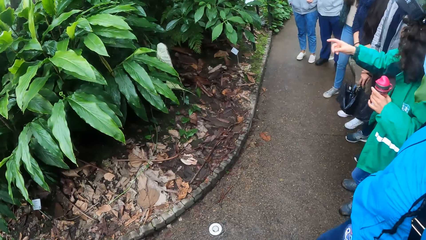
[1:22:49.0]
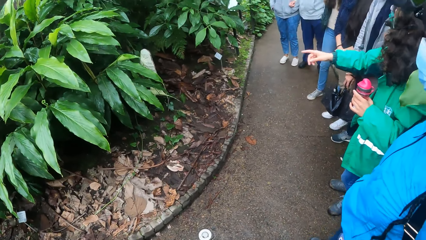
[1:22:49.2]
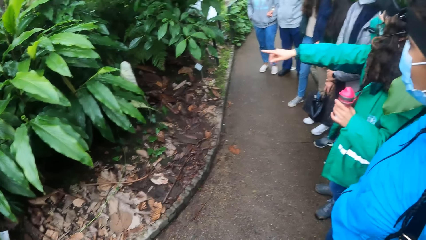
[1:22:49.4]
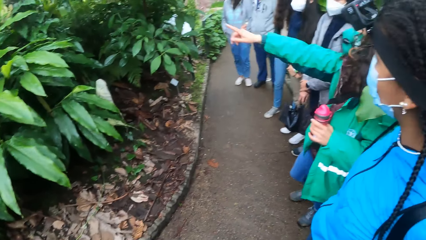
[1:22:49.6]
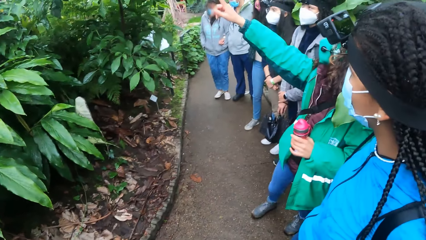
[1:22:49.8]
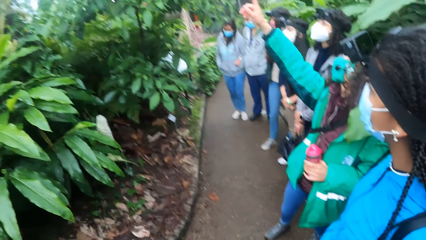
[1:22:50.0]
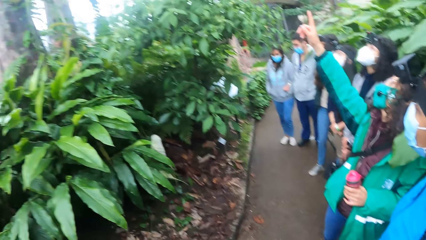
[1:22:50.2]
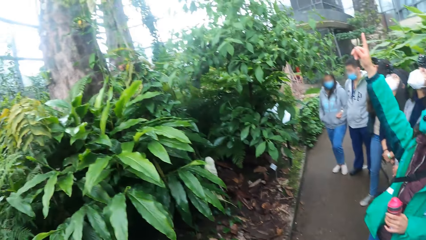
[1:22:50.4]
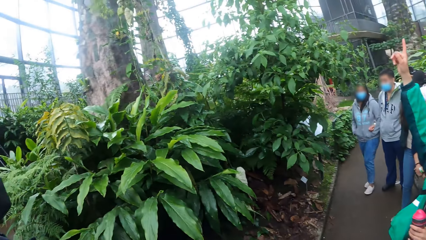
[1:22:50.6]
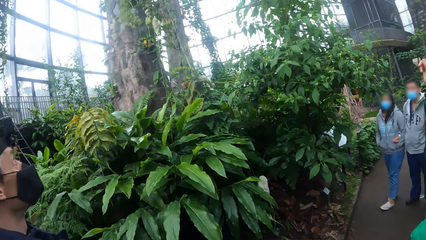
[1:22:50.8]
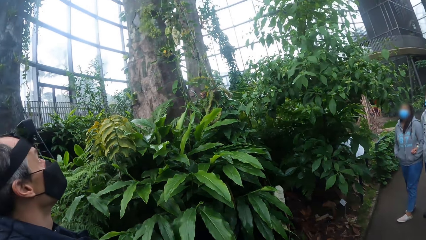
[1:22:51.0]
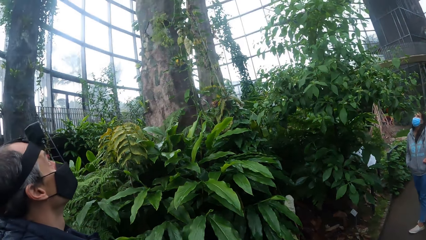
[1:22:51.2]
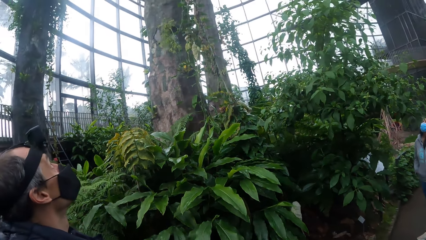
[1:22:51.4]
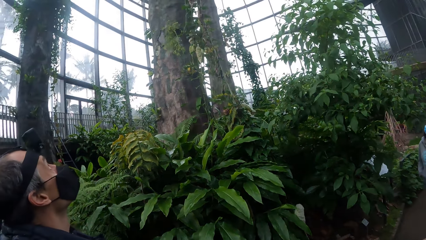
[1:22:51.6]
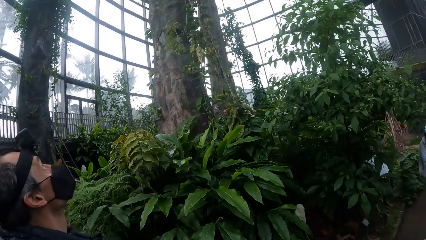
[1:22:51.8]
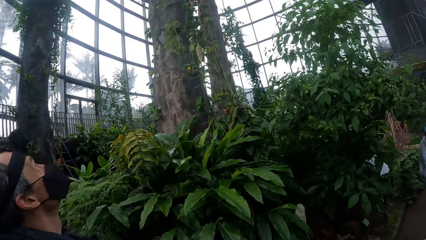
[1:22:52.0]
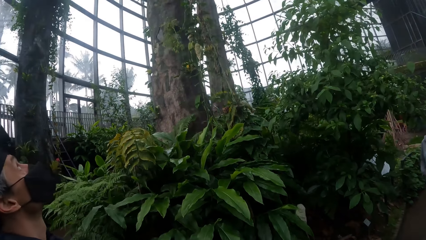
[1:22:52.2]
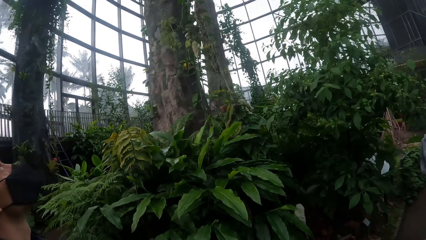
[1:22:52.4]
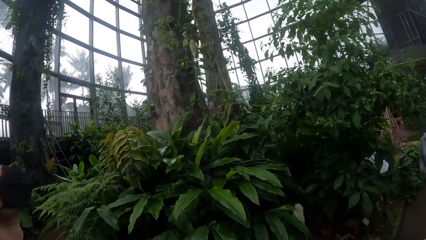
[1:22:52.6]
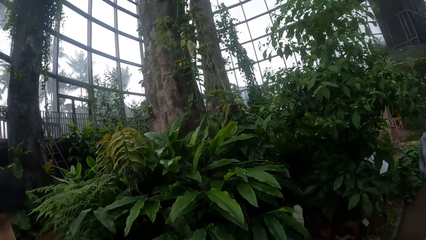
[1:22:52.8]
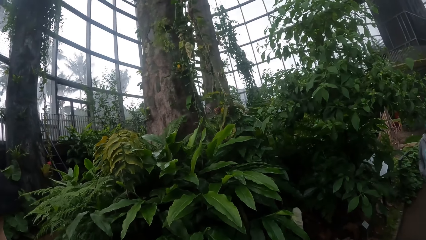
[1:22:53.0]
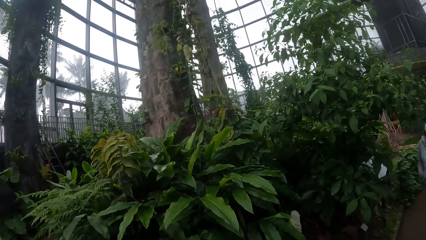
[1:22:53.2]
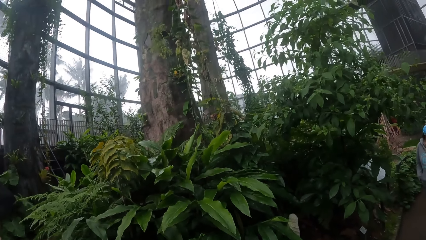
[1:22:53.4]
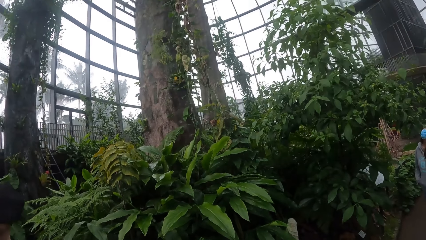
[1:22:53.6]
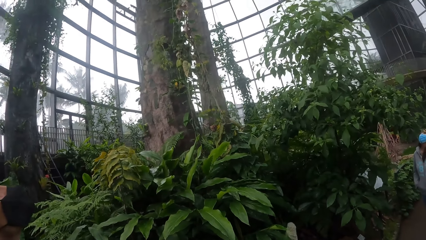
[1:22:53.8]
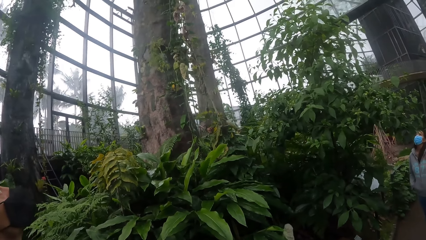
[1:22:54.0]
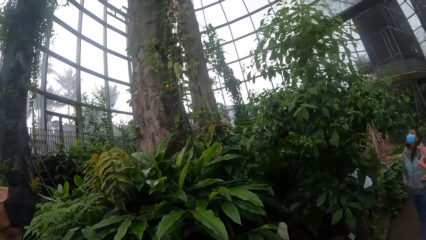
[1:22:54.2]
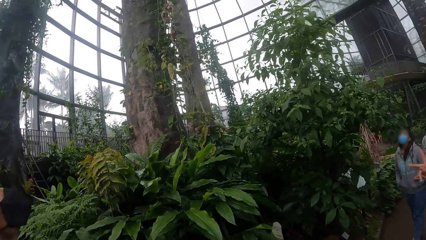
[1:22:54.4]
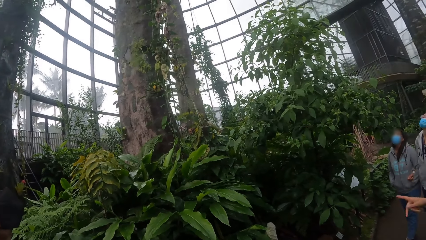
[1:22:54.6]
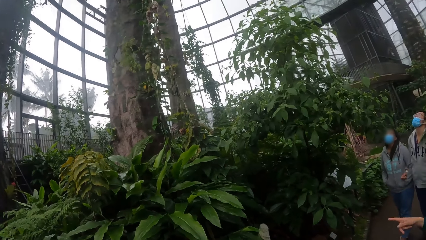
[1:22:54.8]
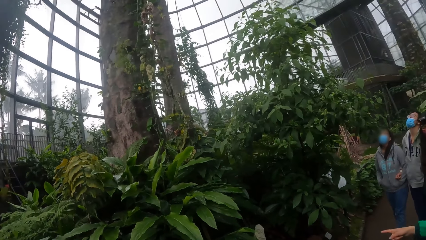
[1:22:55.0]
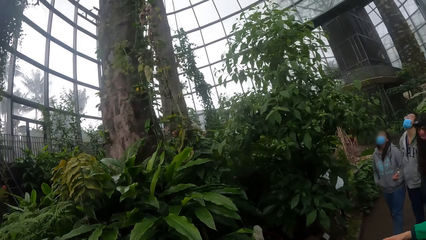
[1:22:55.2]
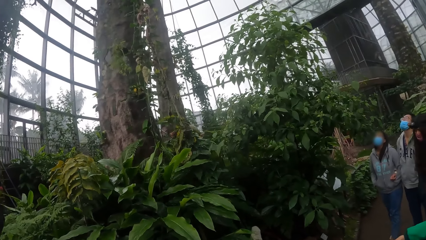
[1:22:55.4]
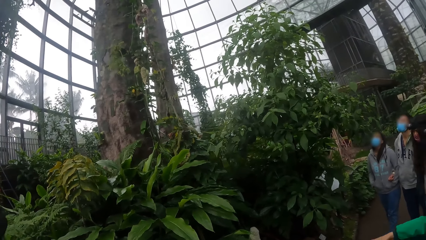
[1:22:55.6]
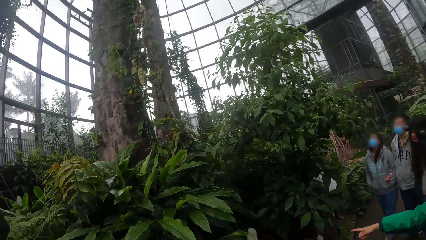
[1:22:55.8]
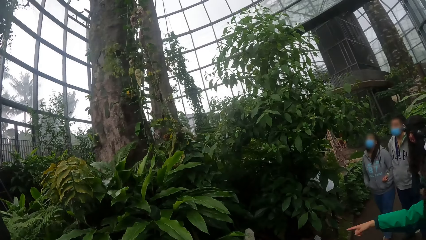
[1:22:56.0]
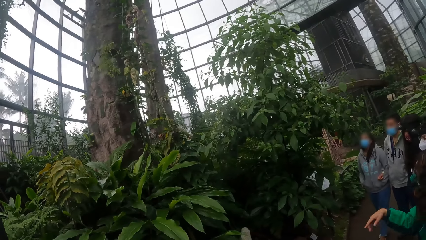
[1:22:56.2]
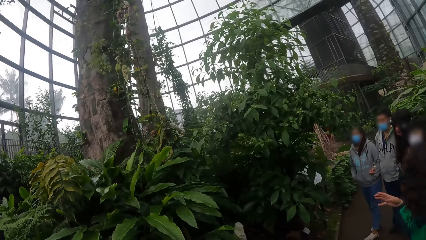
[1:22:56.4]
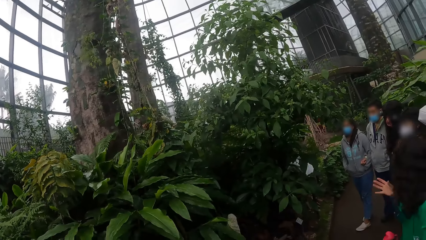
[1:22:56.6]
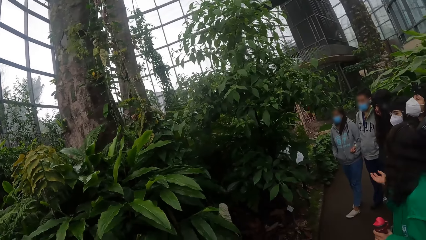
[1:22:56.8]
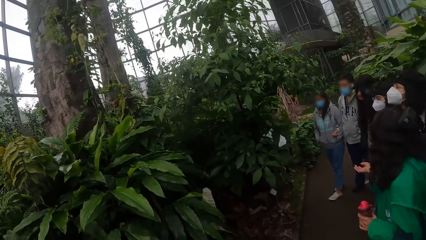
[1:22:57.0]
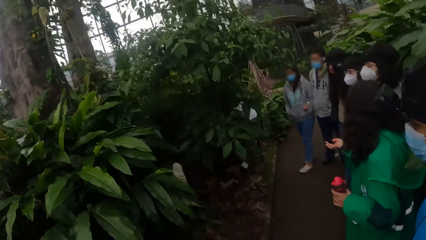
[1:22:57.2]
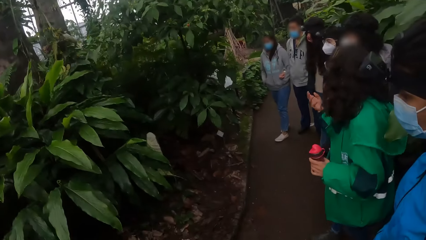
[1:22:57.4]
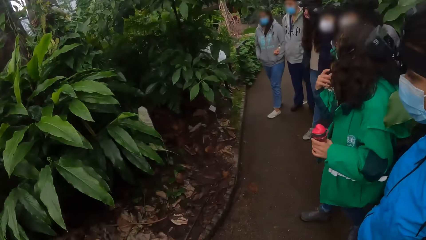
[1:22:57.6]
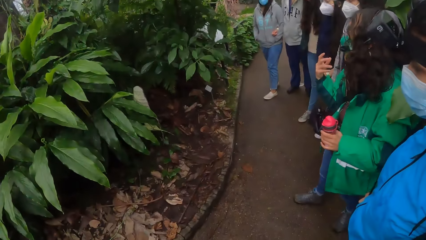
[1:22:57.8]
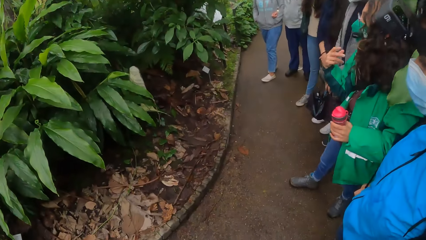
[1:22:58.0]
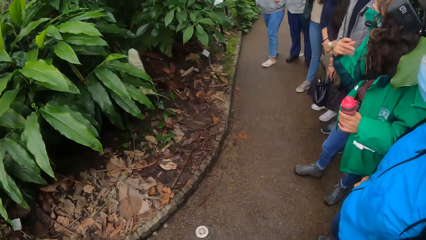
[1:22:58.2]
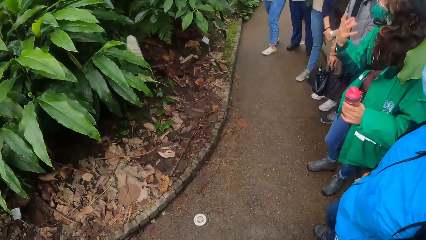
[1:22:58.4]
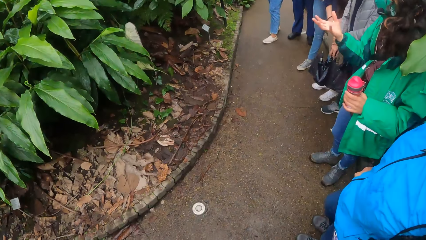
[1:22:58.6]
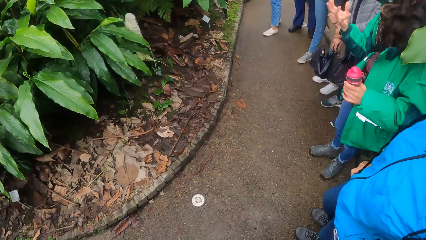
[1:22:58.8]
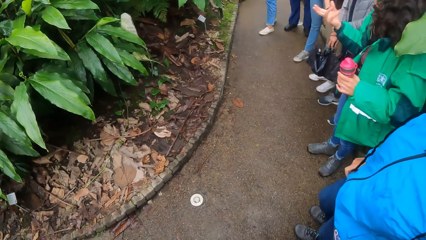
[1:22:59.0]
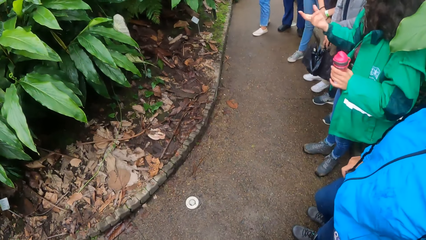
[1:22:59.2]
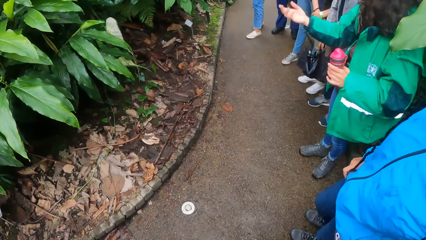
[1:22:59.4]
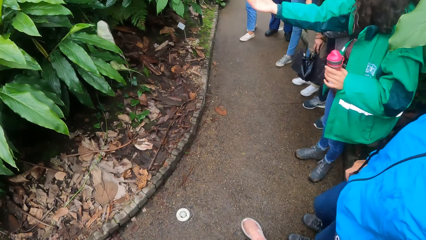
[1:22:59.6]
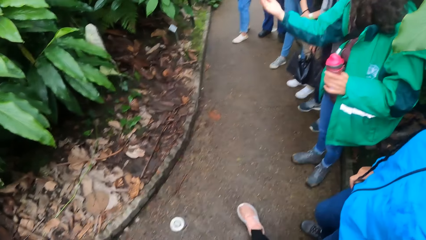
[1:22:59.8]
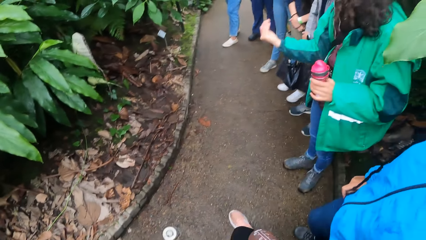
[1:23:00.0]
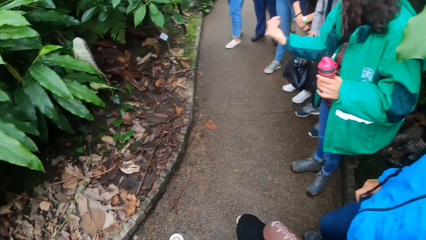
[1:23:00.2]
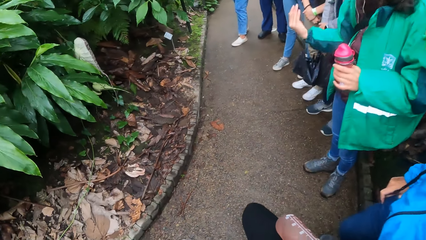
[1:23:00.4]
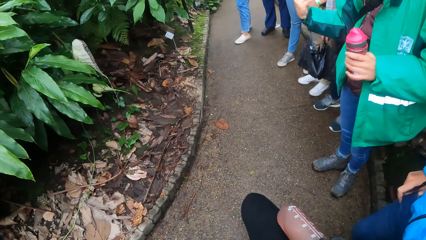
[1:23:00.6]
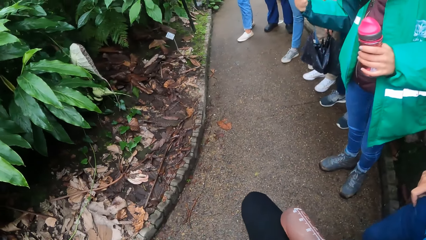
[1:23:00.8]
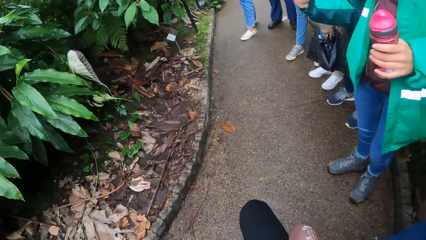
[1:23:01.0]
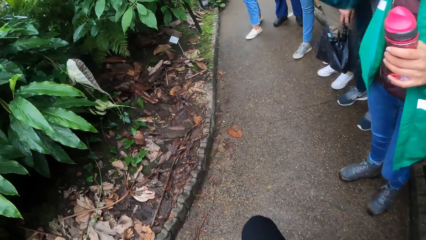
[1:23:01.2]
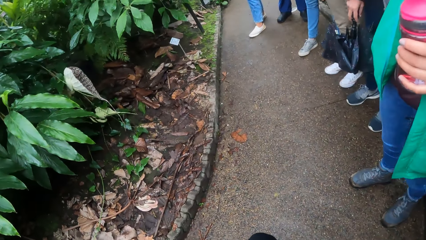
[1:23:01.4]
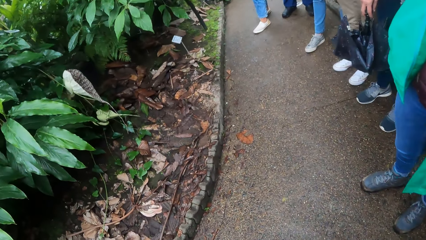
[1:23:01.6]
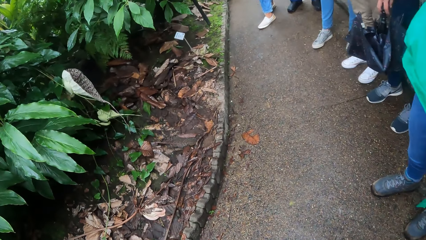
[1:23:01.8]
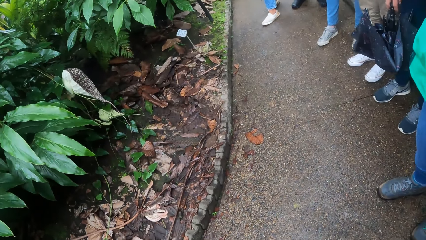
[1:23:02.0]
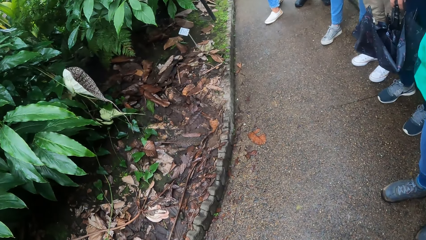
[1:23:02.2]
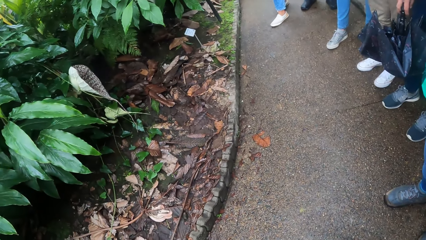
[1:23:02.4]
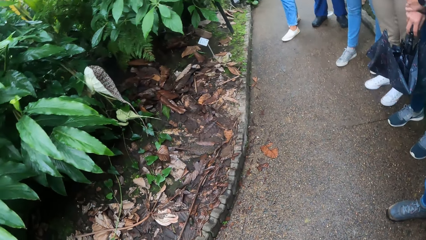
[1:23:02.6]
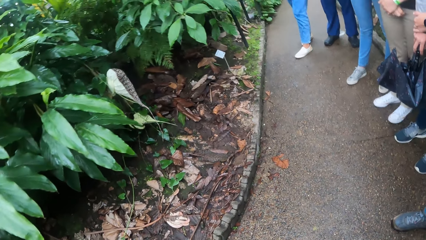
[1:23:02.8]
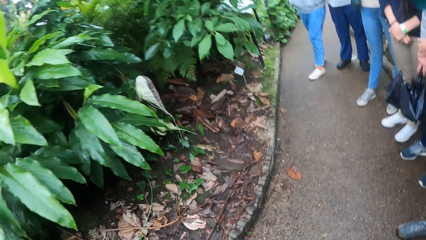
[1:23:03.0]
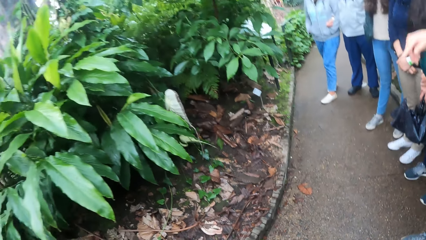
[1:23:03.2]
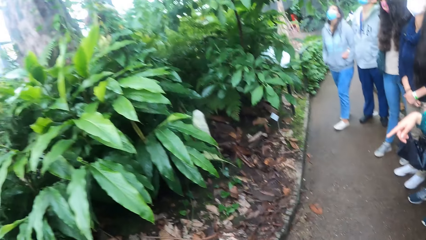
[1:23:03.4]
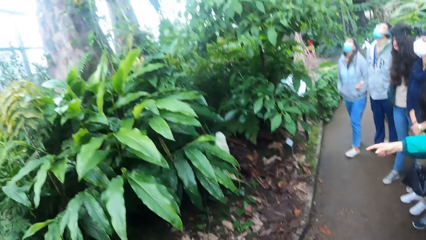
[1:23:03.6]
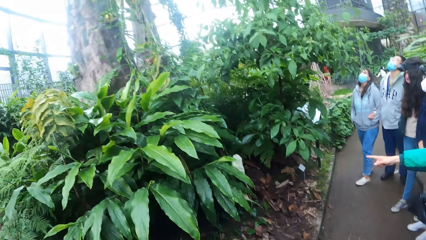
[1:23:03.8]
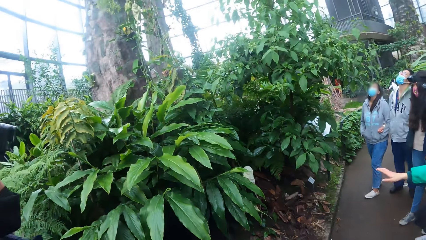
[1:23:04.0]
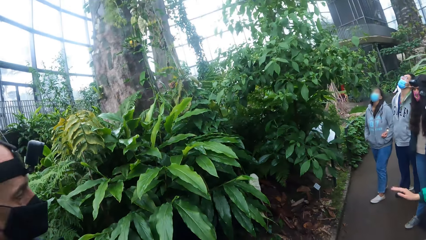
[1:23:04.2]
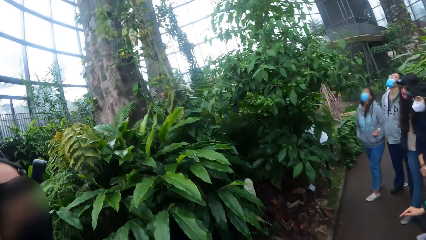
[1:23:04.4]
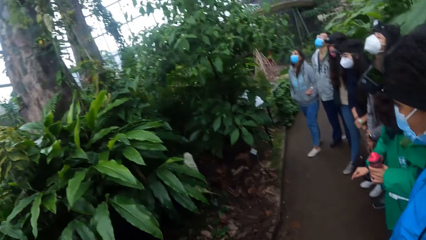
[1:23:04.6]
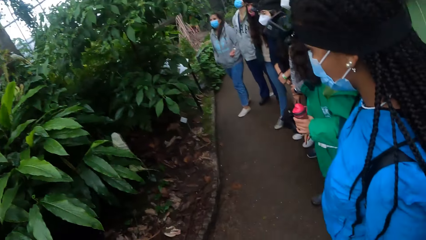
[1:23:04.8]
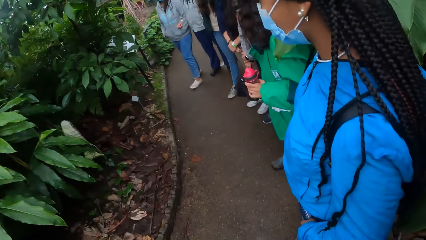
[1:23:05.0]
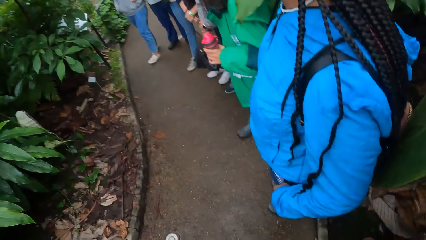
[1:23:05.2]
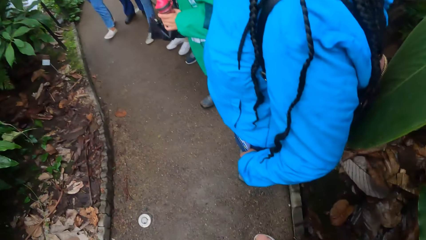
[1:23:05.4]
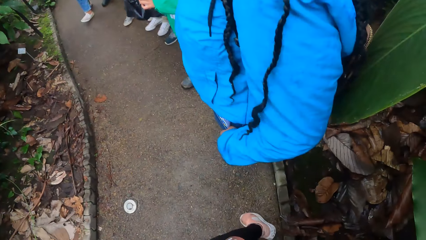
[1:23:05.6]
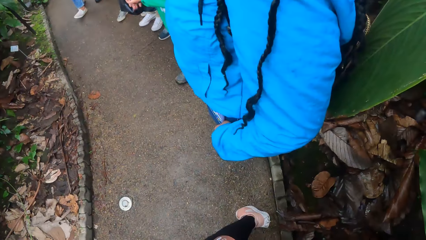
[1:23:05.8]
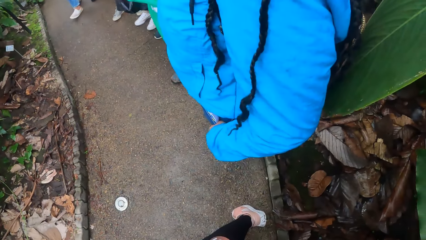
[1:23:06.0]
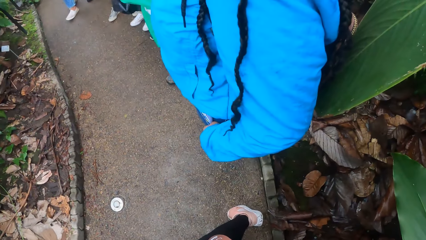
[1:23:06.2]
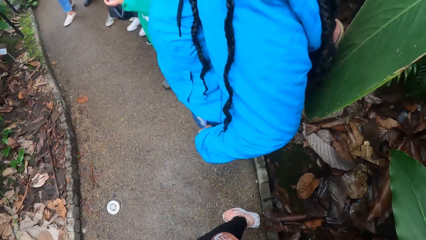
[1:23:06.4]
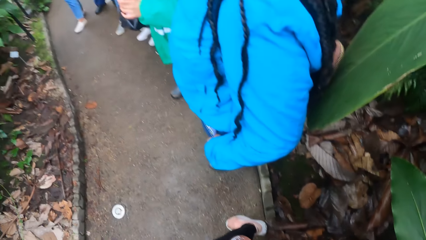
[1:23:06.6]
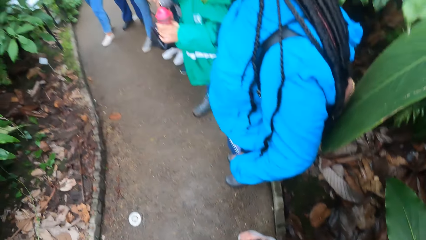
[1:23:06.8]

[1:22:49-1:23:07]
A woman points up with her right hand. She explains something on the sidewalk. The camera wearer kneels on the sidewalk. They stand on the sidewalk.
